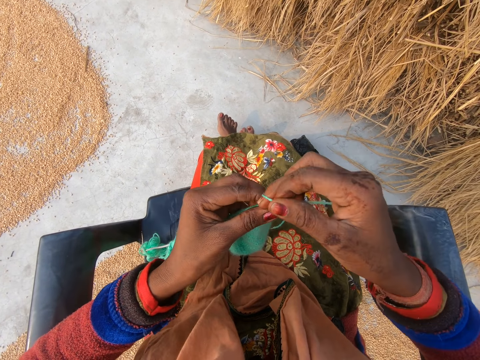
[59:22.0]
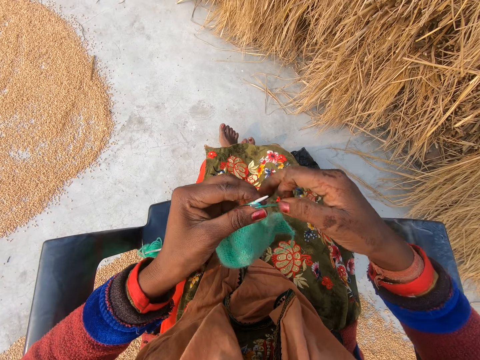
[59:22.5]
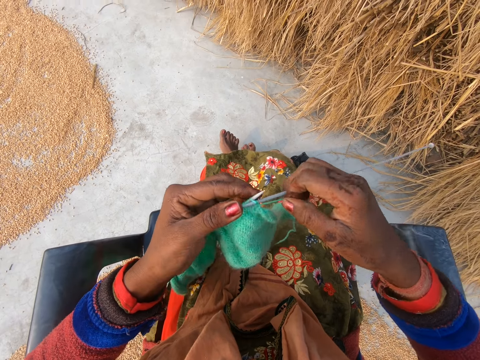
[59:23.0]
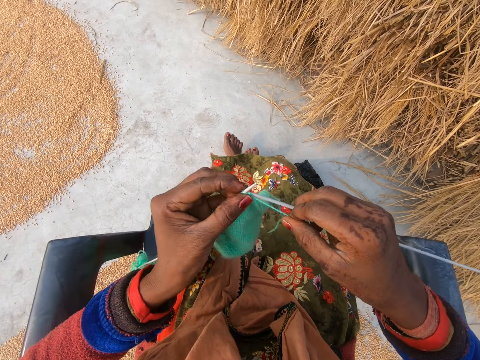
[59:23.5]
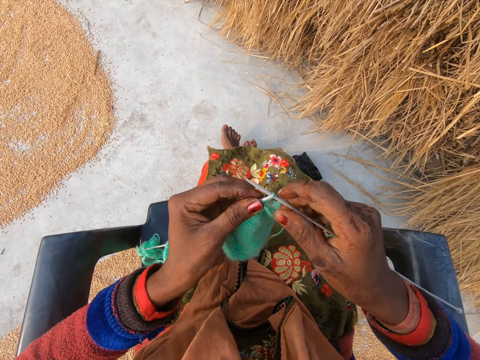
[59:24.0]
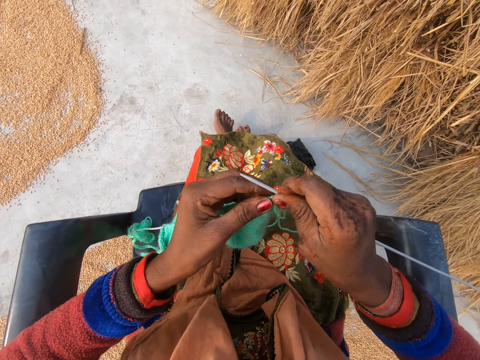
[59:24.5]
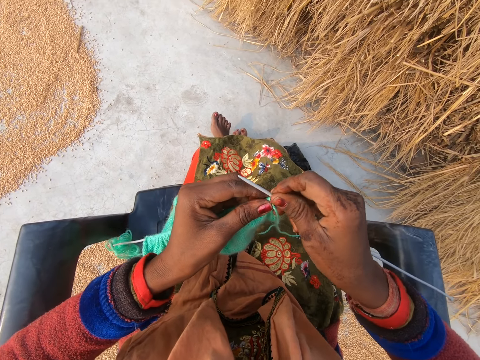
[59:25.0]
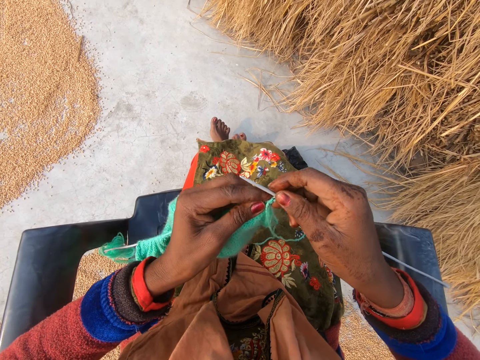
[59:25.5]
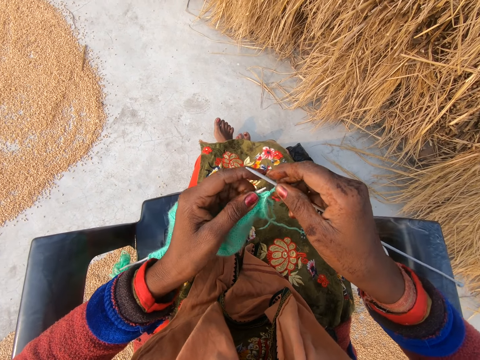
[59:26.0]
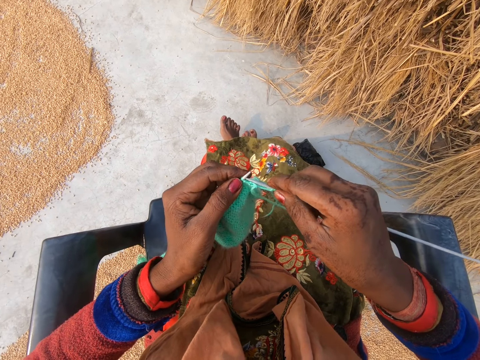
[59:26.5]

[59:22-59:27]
The camera wearer knits the yarn with knitting needles.

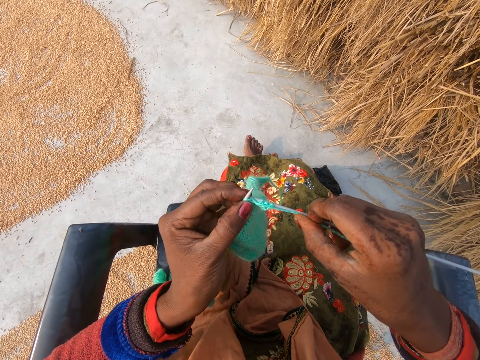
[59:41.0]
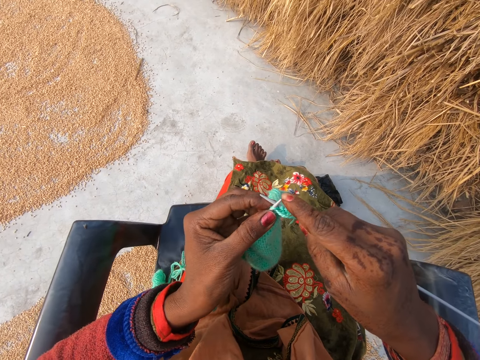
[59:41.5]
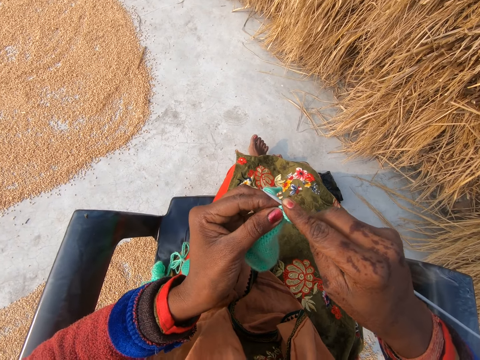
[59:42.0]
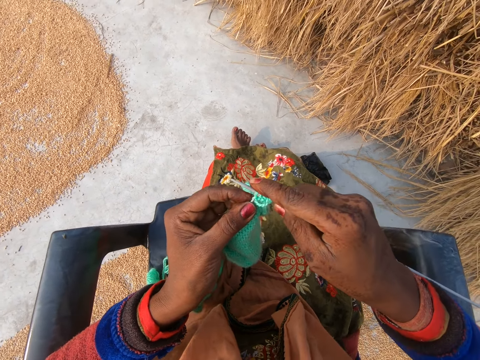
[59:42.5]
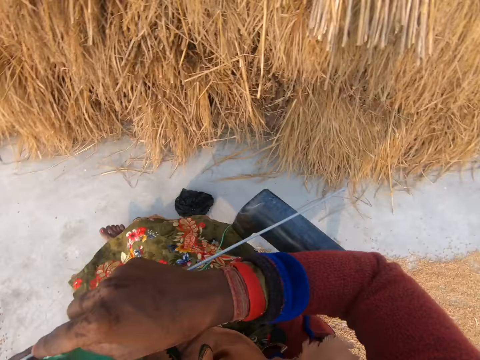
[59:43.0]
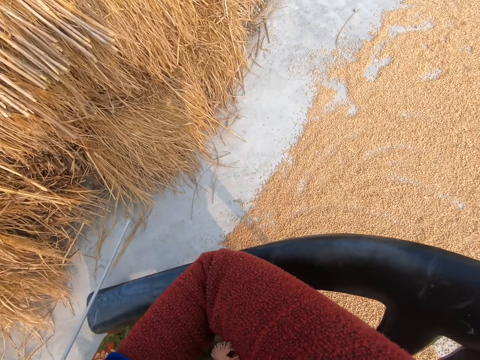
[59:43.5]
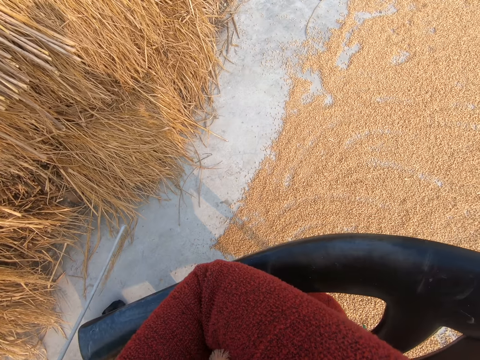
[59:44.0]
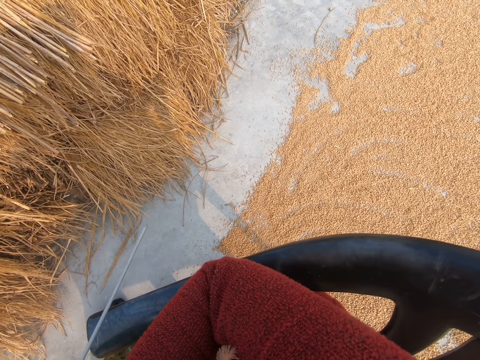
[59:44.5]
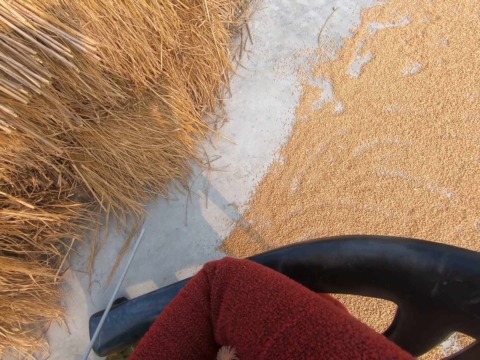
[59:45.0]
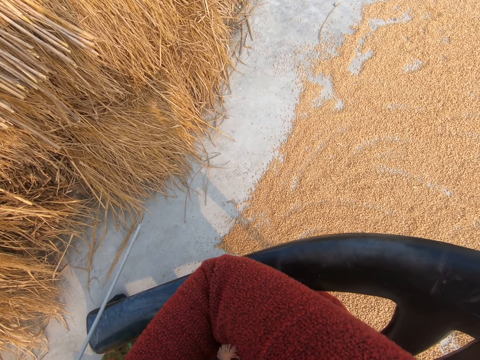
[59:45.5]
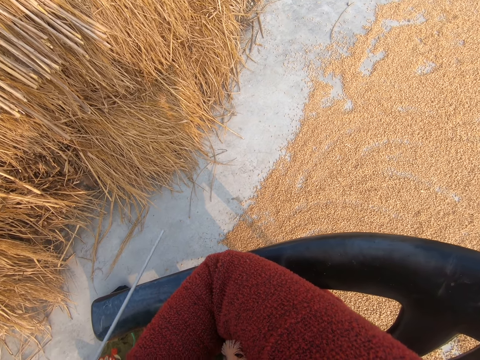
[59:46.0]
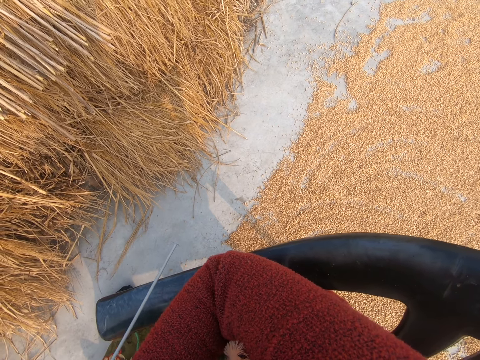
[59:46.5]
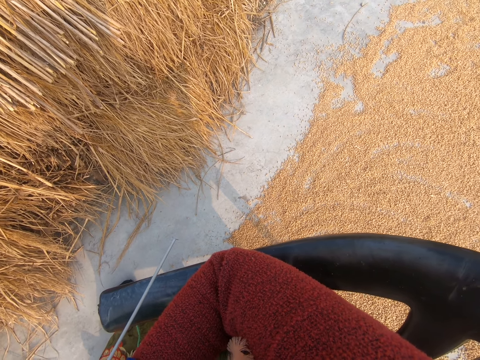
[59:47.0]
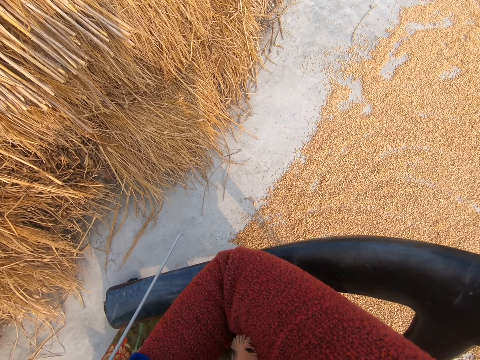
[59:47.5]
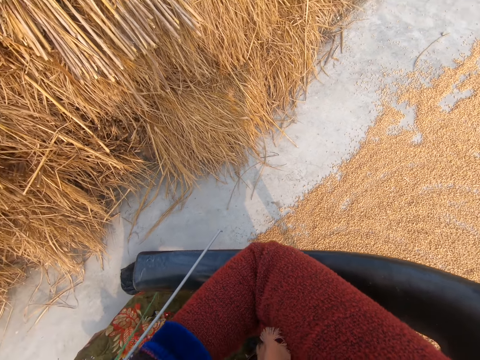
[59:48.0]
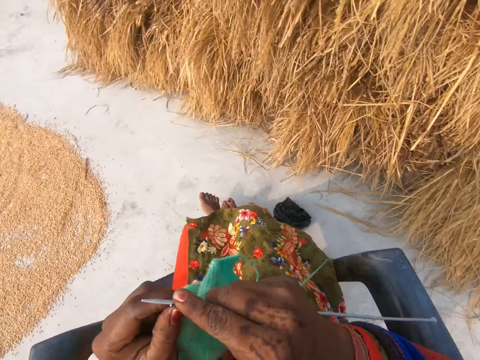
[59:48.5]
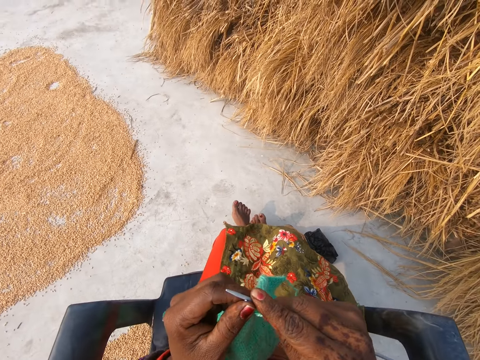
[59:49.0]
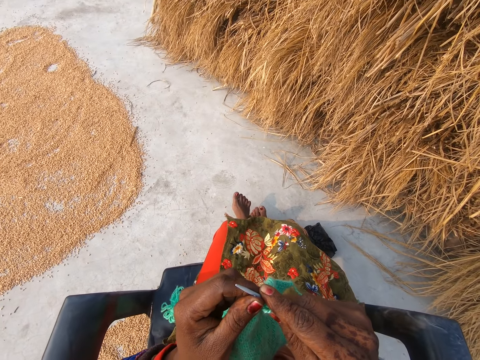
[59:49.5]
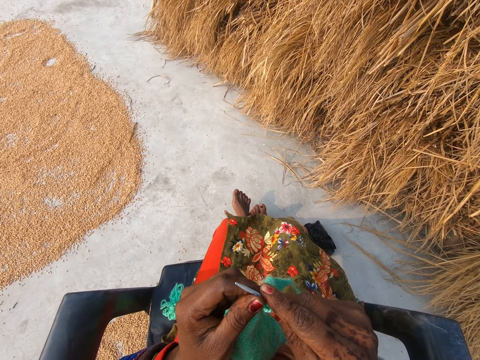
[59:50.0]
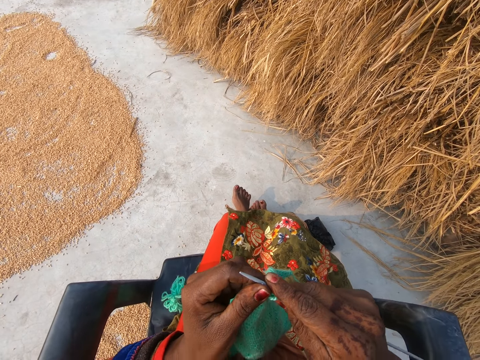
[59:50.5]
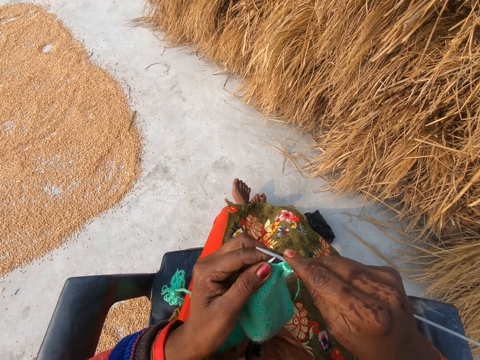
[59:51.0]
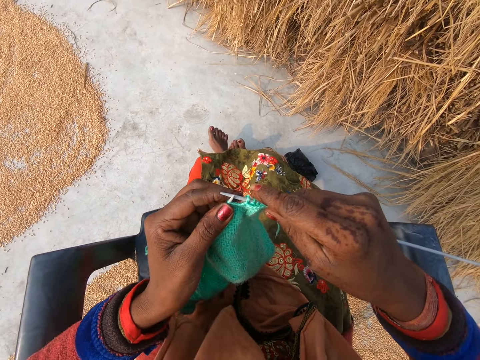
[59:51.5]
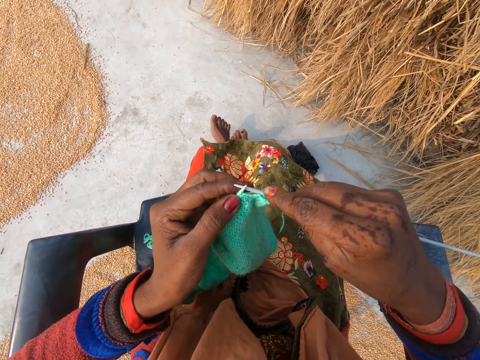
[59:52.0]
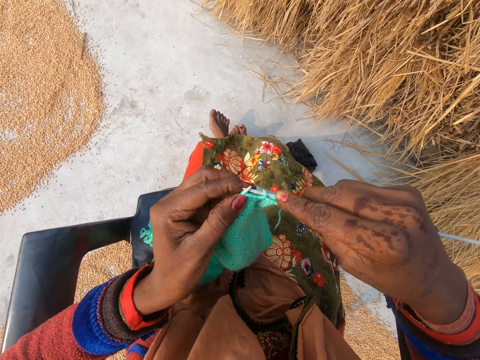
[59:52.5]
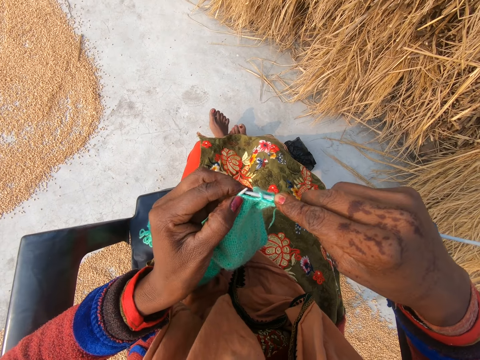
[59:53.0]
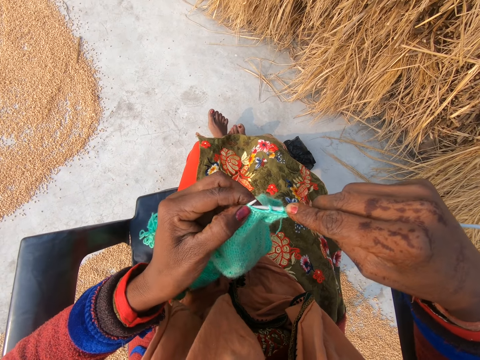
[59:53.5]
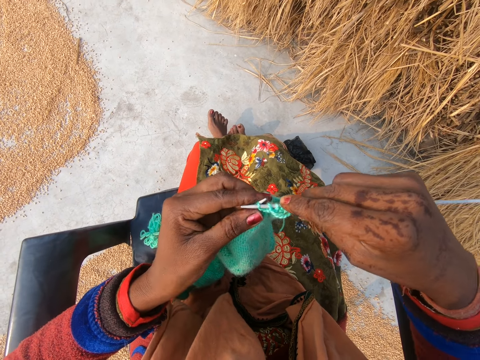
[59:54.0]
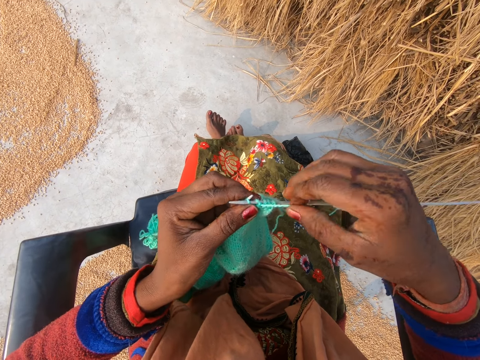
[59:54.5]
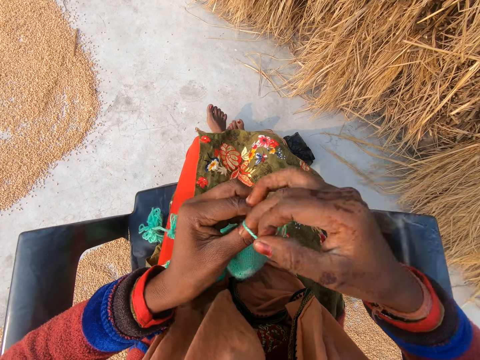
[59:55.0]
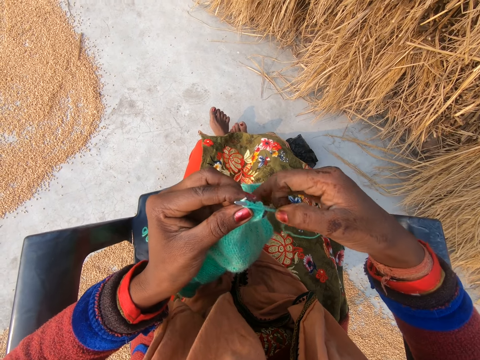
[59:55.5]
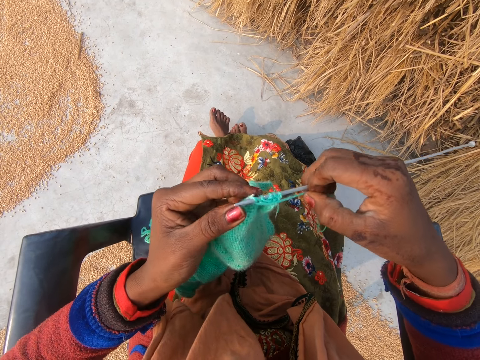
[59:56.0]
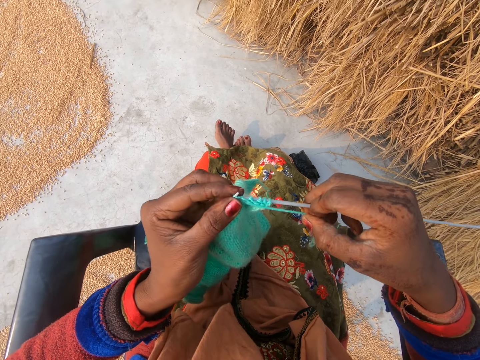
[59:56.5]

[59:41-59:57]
The camera wearer looks down to the right. They knit the yarn with knitting needles in both hands. They sew fabric.

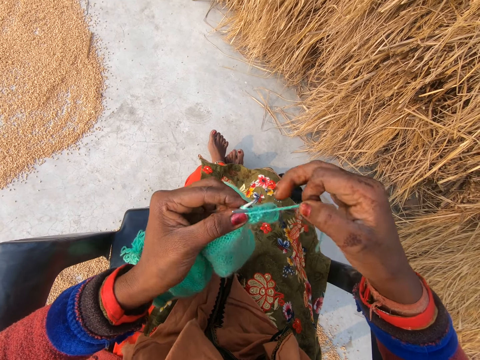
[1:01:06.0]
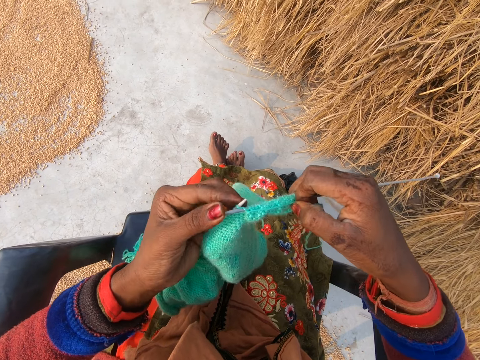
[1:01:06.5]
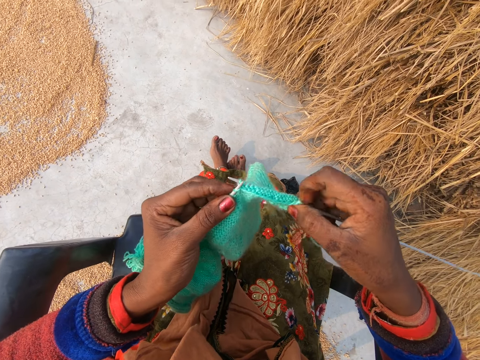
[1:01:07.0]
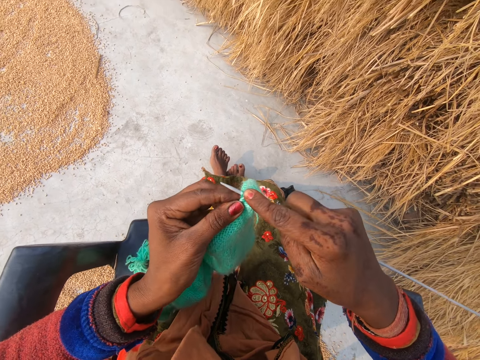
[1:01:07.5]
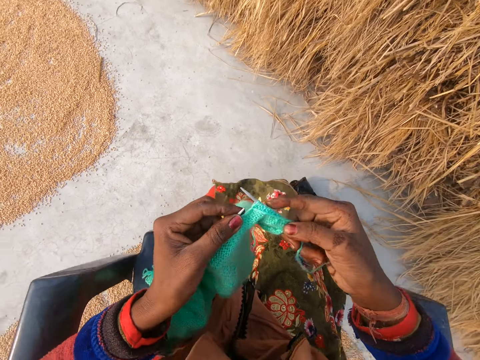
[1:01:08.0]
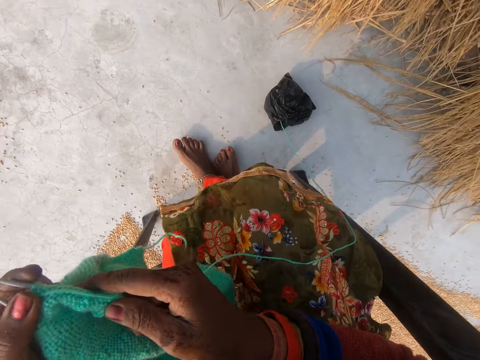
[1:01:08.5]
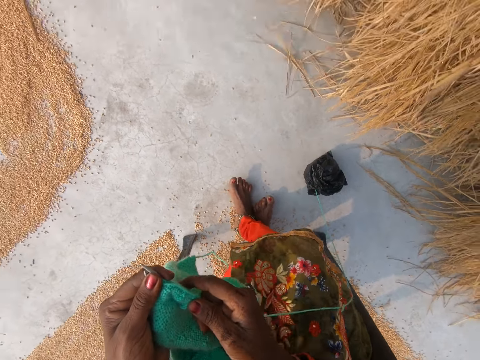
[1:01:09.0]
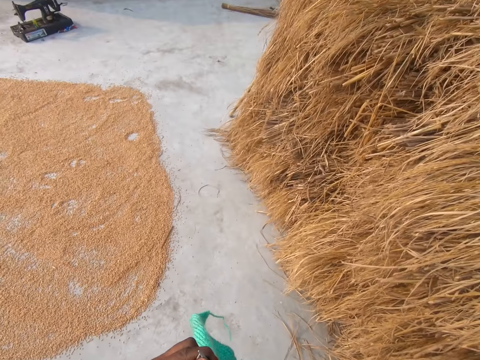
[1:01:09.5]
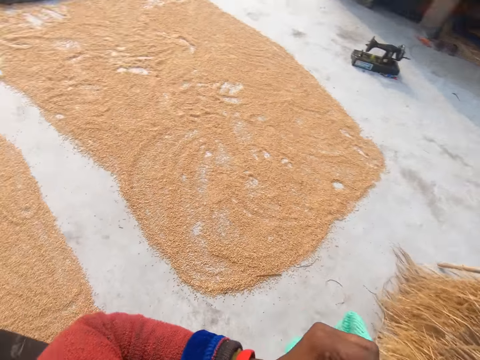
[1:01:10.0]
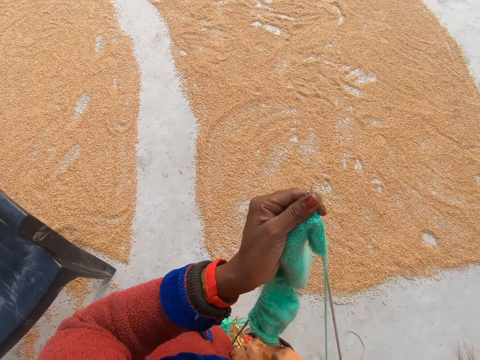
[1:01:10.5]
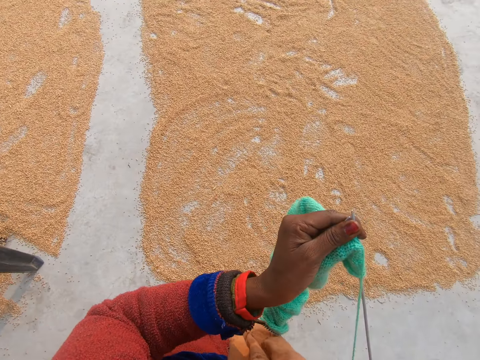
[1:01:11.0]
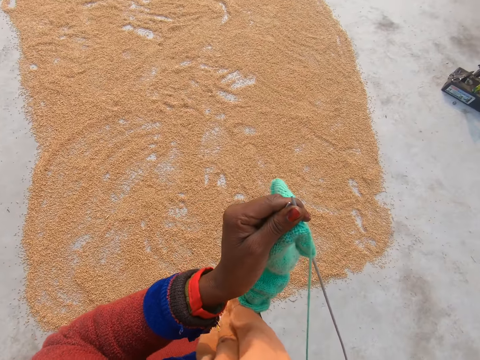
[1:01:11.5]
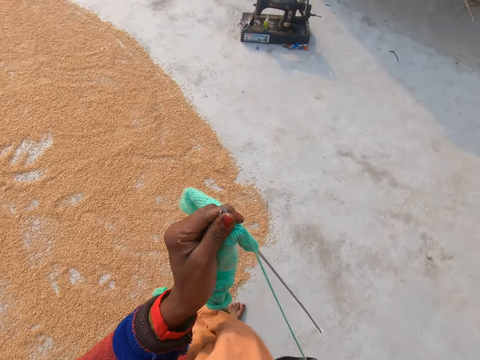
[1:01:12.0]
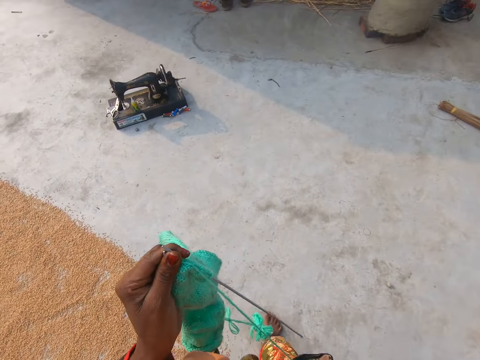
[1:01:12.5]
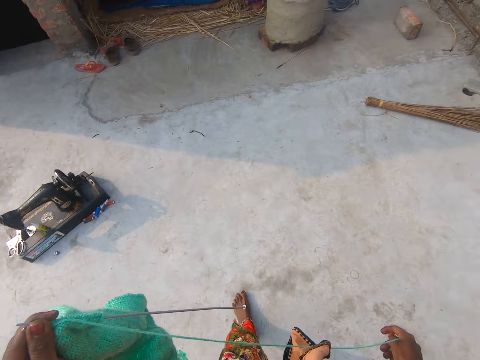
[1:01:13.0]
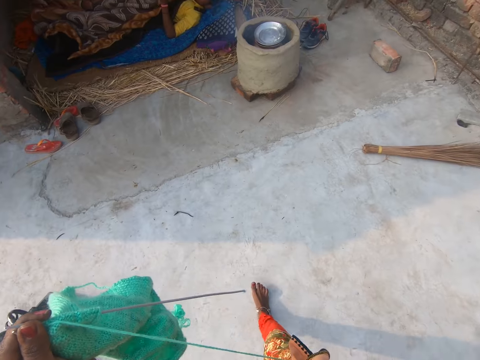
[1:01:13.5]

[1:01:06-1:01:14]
The camera wearer stands up from the plastic chair. They walk towards a man on a mat.
